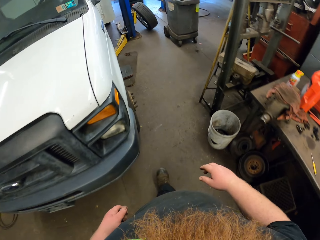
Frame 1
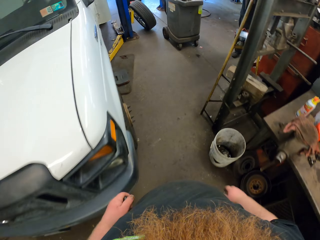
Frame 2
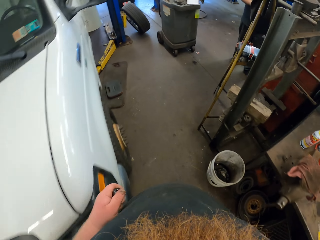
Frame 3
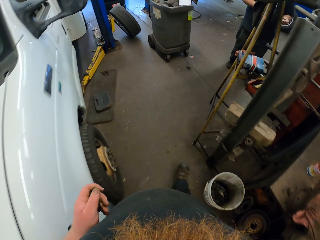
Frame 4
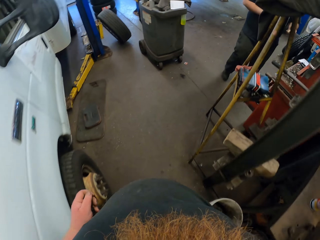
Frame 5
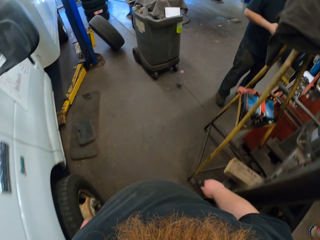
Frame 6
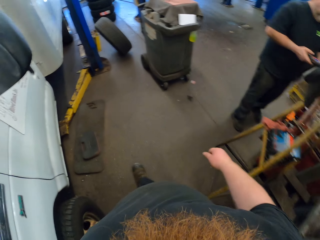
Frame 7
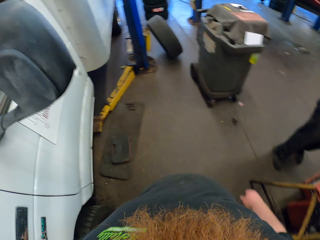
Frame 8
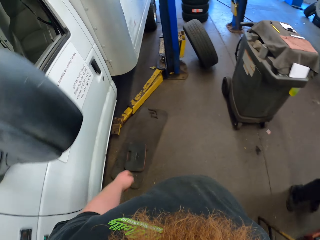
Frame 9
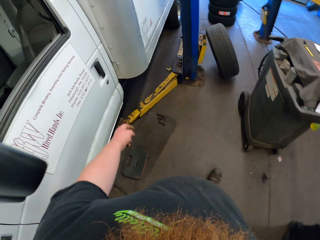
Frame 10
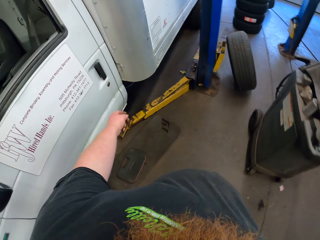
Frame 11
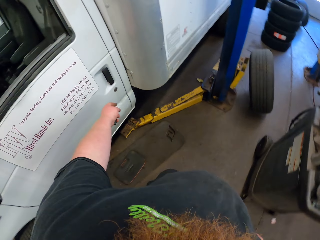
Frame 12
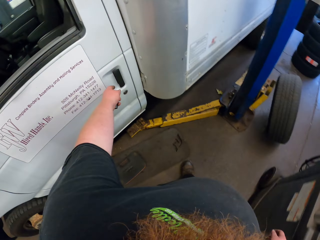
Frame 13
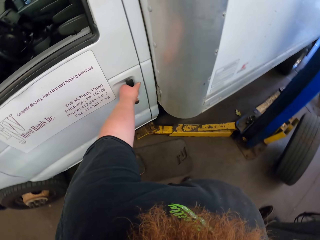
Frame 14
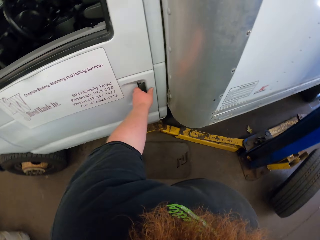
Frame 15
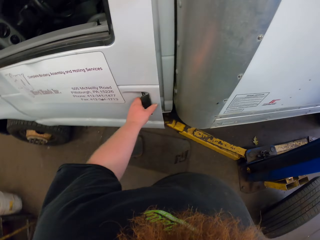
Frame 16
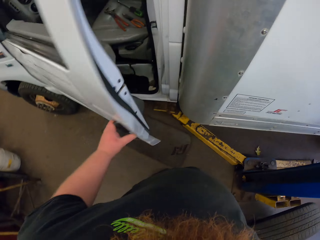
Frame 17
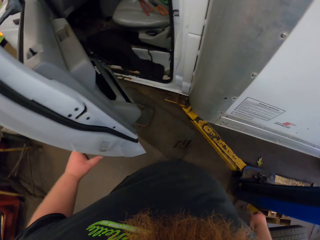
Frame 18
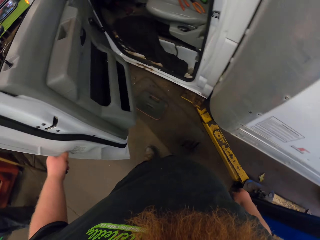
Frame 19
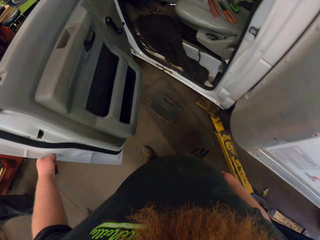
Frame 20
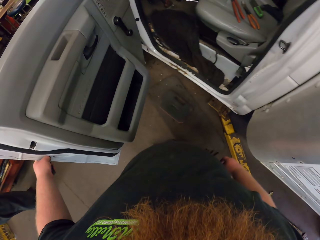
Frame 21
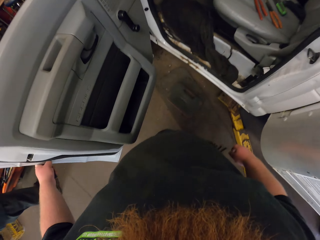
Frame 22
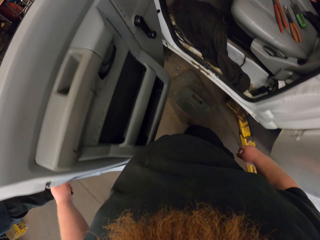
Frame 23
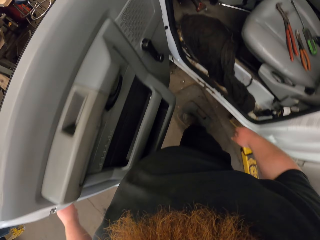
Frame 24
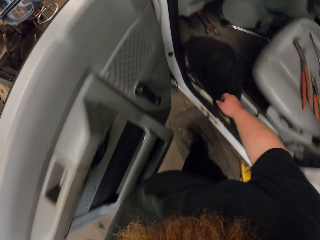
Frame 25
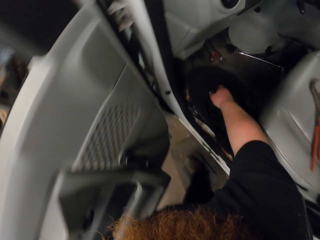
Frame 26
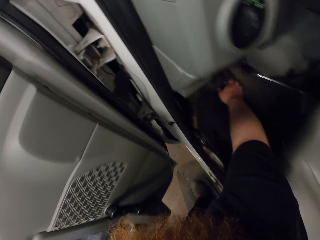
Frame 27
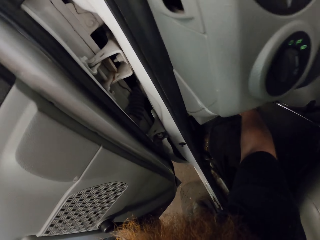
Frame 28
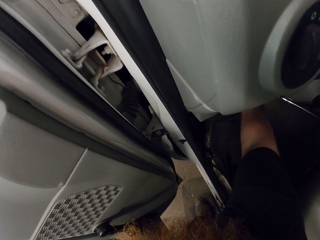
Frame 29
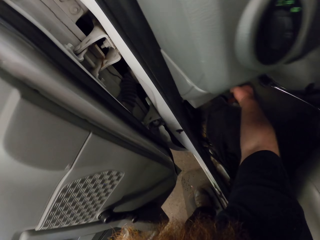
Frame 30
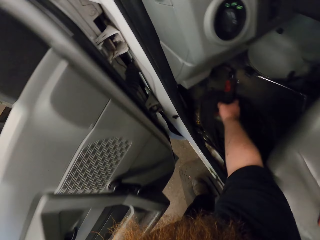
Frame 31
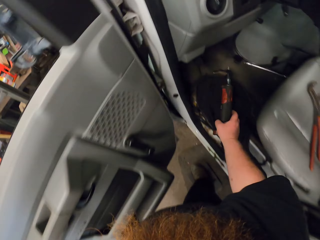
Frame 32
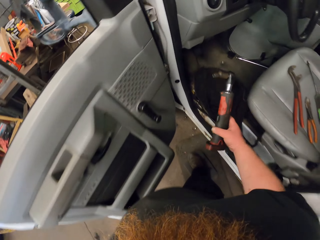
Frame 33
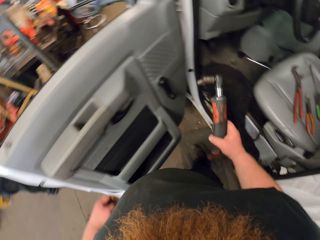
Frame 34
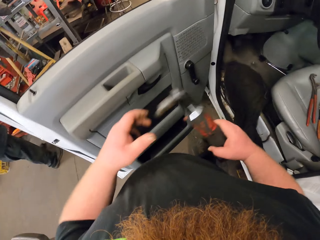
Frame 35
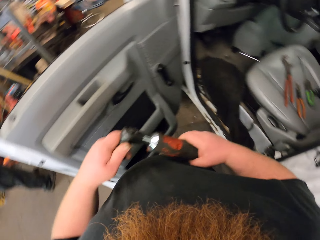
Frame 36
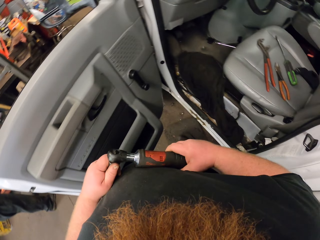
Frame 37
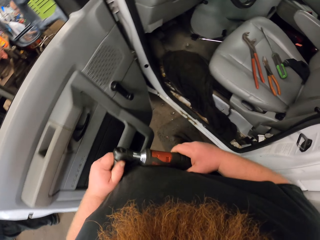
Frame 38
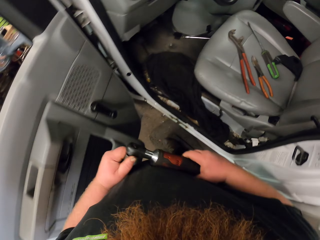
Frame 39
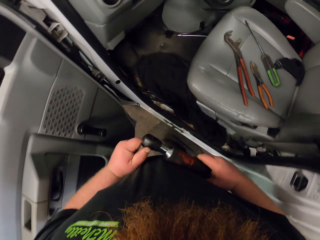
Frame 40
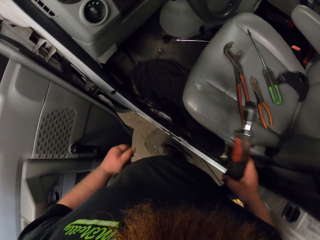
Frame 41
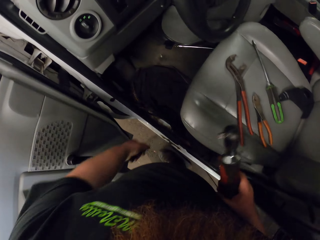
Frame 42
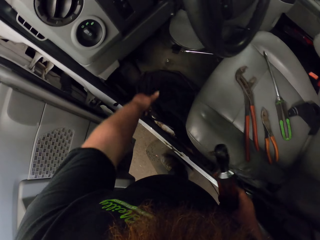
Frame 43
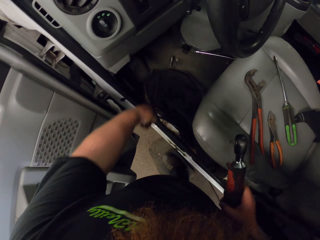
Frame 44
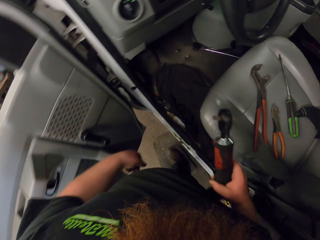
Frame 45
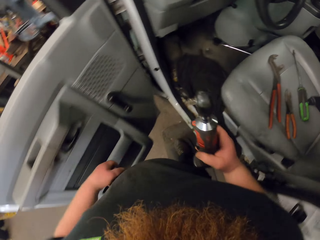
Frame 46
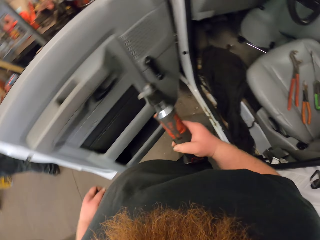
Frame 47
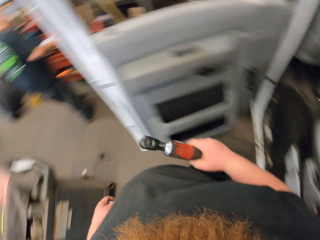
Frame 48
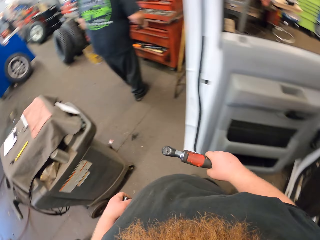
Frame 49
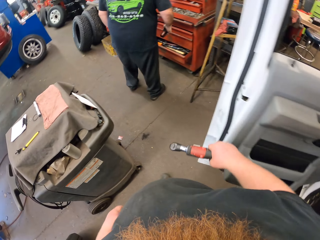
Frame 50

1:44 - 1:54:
The camera wearer walks in the garage. A man appears. The camera wearer opens the car door. They take a drilling machine from the car.

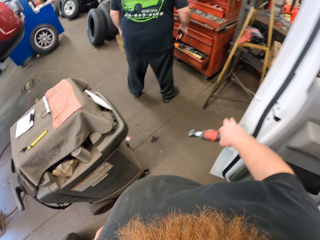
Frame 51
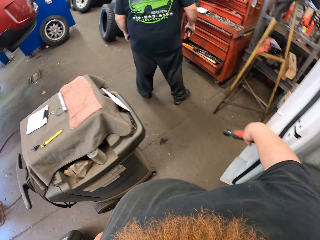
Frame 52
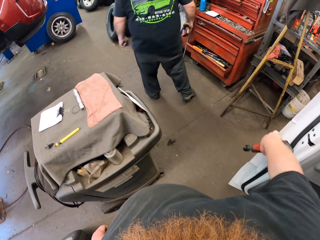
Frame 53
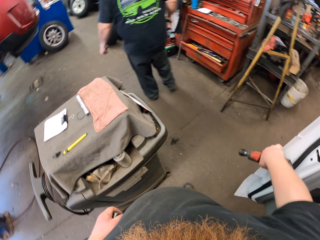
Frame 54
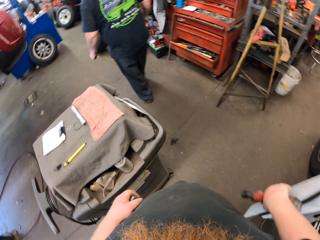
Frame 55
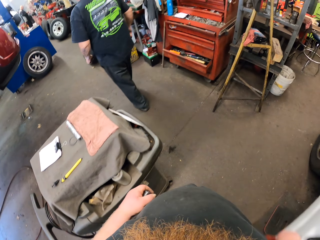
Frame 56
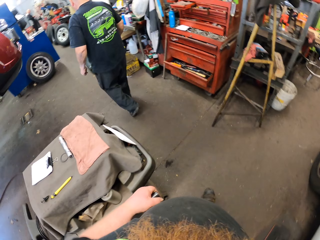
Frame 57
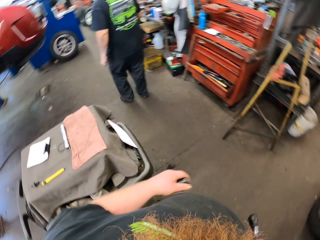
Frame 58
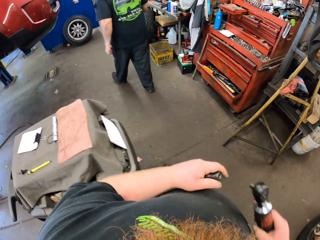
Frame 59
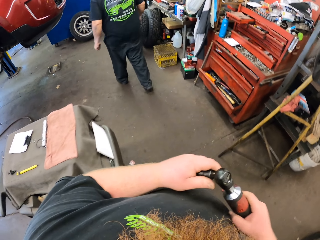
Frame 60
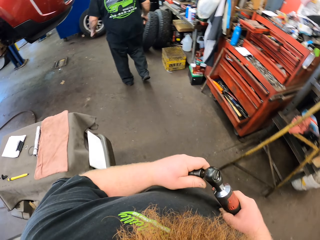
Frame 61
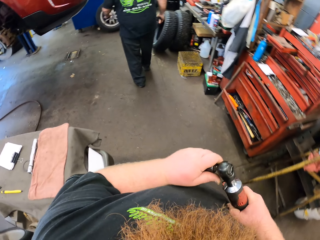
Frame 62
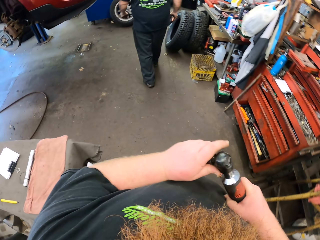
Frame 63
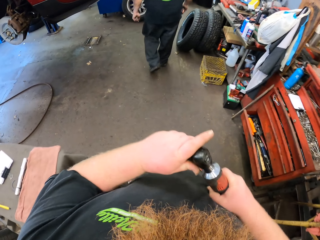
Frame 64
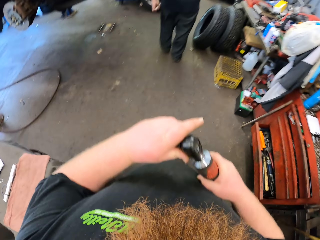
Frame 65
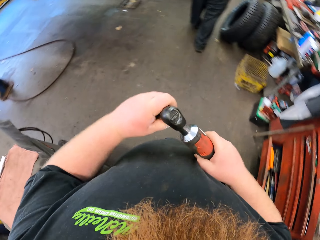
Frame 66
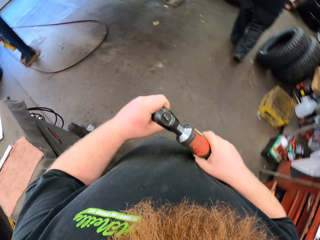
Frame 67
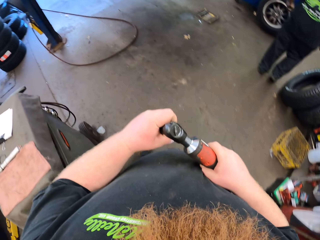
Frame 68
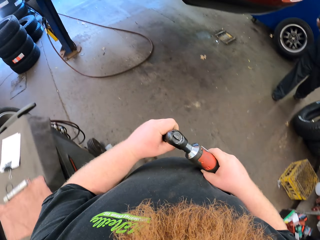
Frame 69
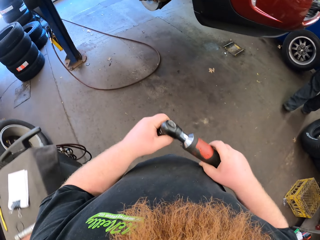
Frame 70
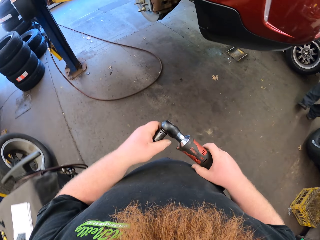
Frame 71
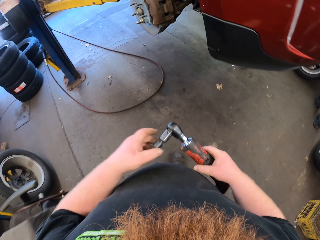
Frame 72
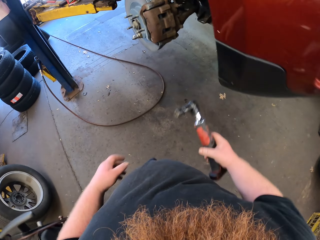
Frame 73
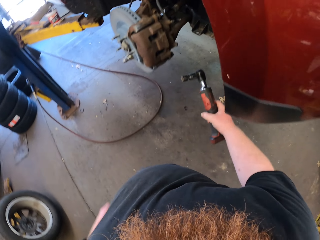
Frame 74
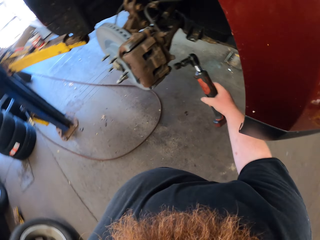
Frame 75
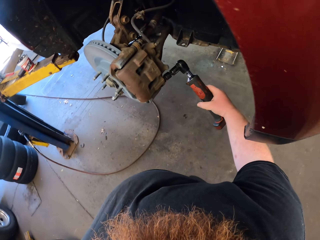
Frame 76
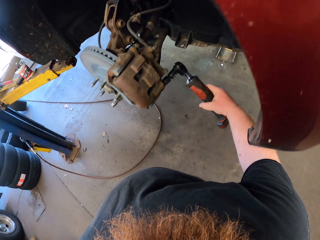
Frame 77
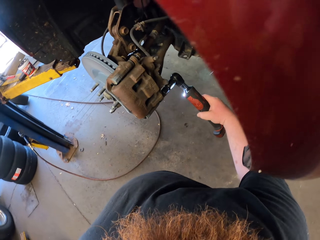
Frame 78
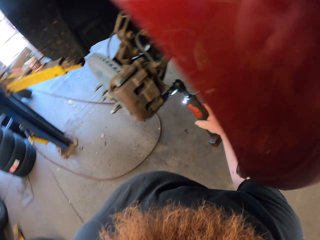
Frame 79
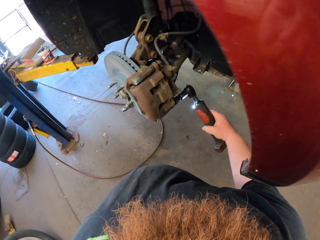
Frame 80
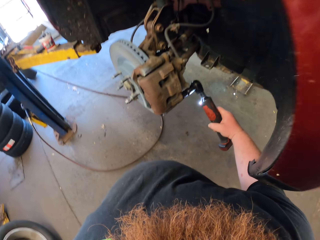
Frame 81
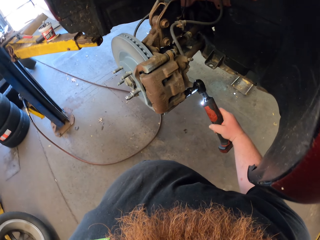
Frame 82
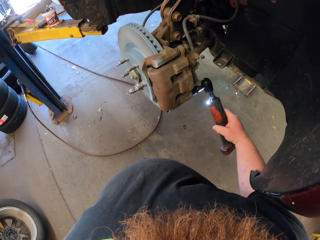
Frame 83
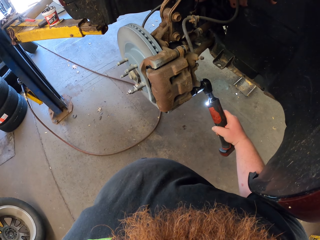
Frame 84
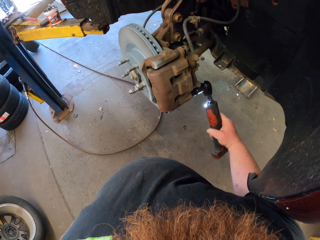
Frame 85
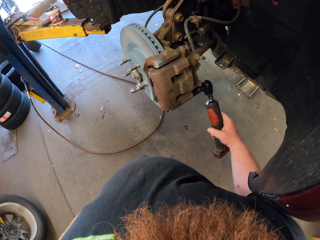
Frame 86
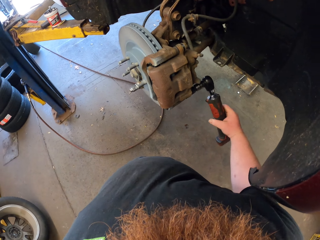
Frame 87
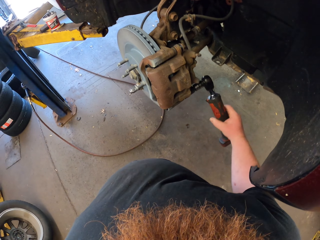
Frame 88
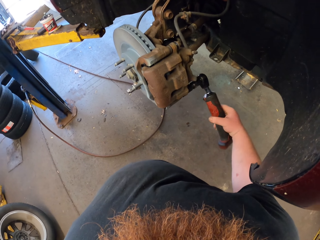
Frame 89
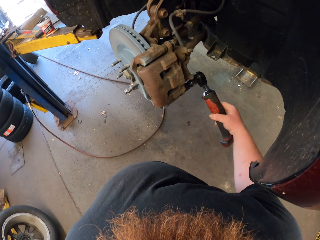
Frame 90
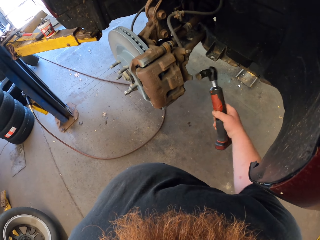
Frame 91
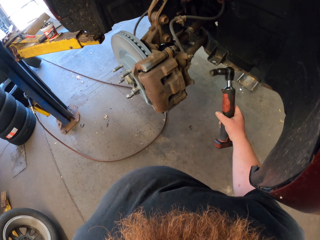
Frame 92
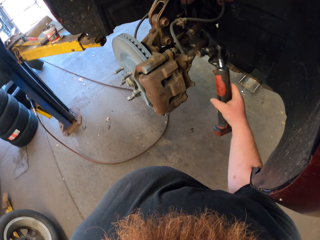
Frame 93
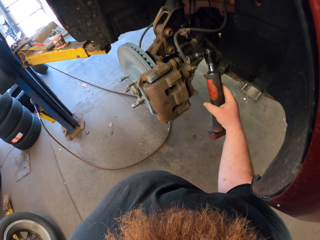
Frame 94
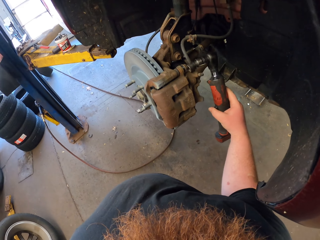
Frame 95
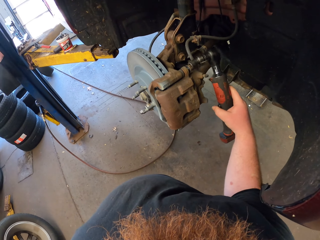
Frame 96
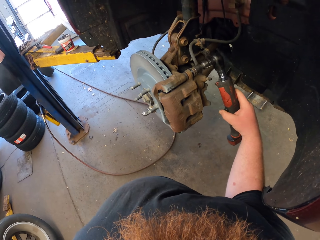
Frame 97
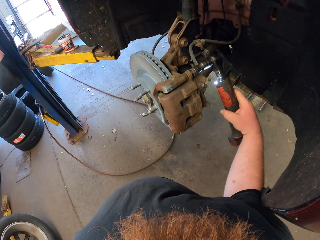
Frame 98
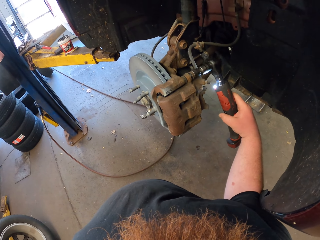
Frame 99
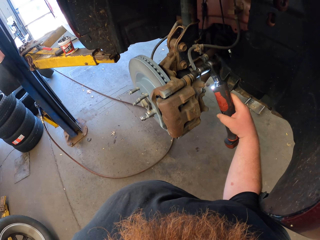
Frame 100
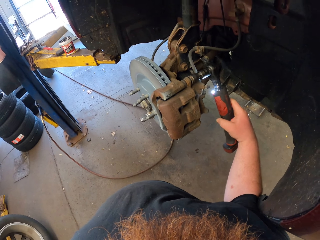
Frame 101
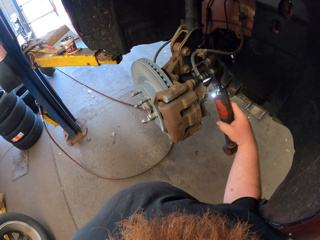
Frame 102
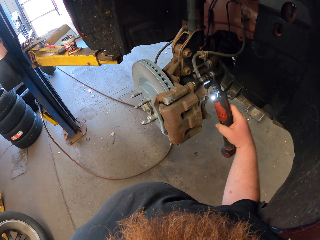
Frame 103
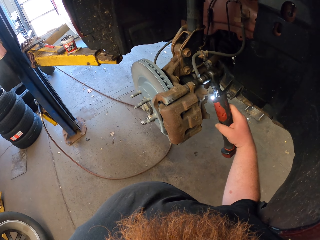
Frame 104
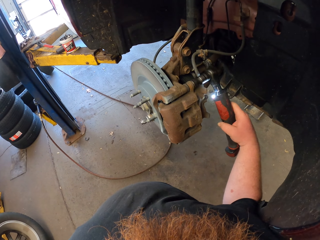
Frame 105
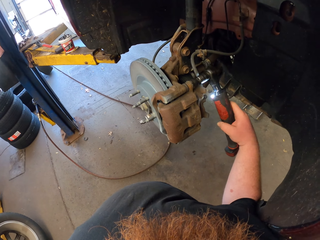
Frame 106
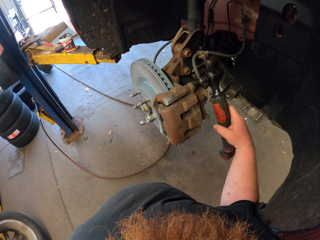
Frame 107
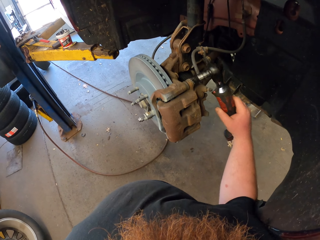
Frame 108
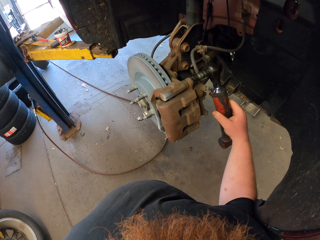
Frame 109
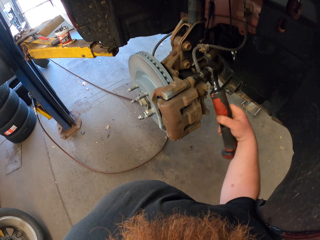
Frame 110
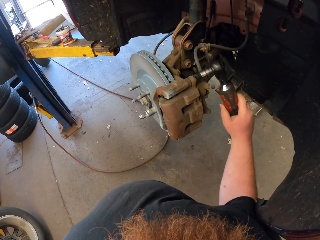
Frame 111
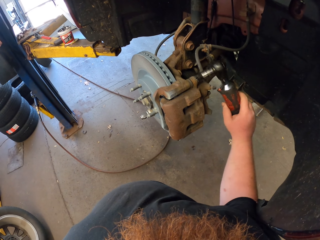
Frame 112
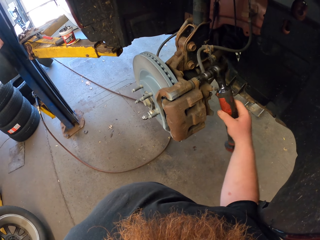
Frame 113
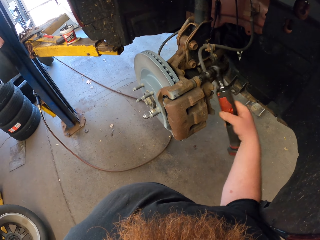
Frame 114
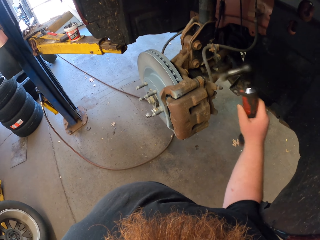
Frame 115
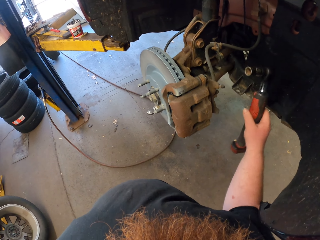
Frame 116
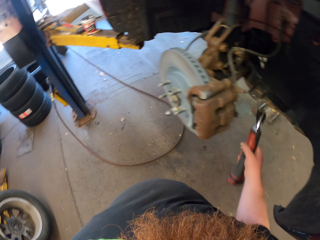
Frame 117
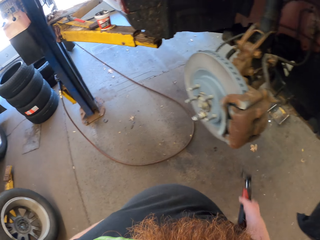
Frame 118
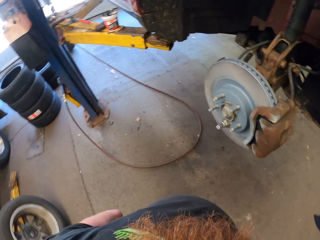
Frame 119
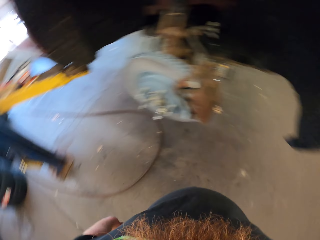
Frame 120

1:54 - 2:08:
The camera wearer closes the car door. The man walks in the room. The camera wearer fixes the car engine with the drilling machine. They tighten the nut on the wheel hub.
